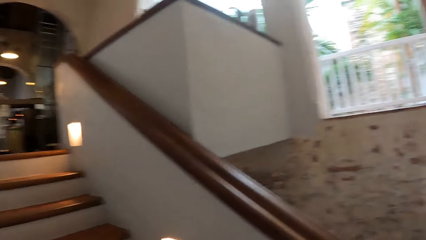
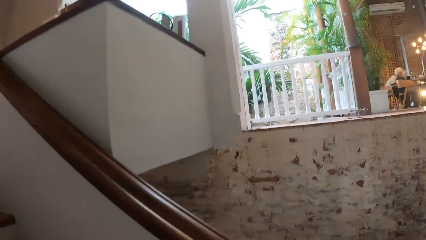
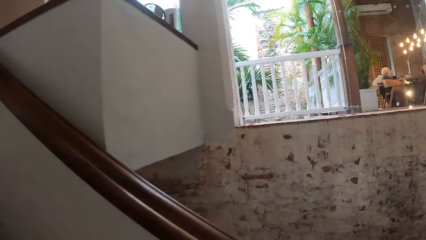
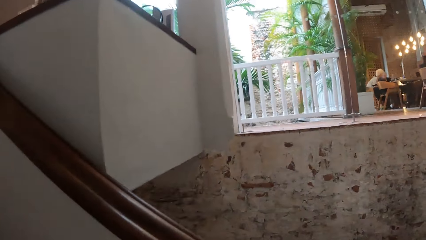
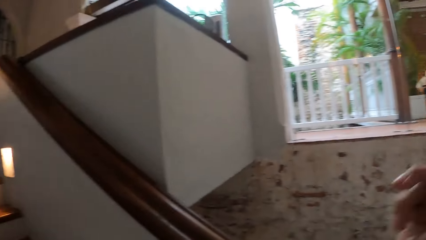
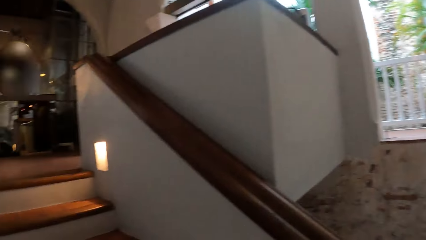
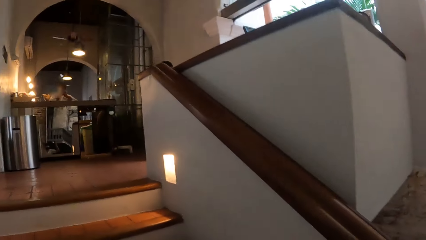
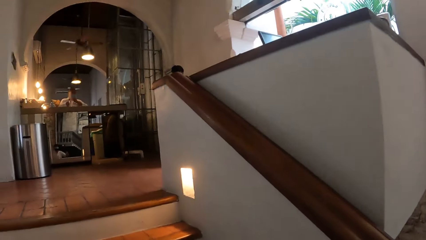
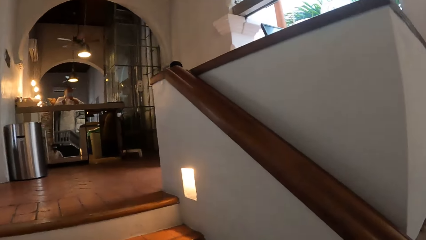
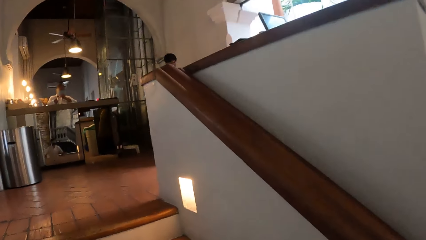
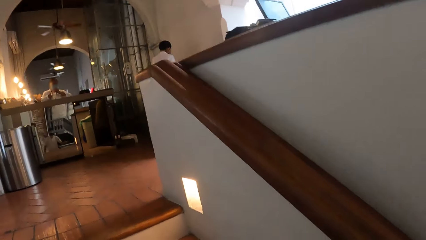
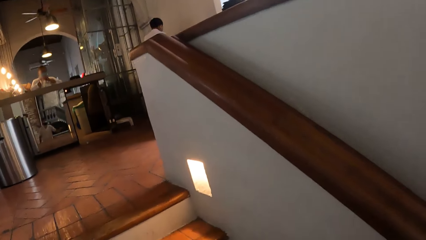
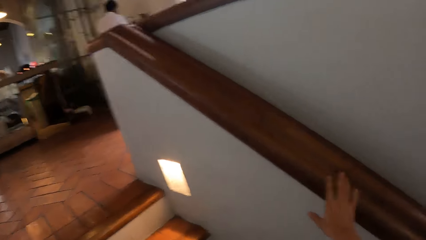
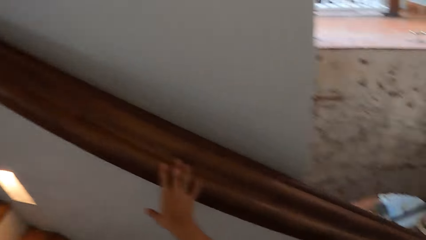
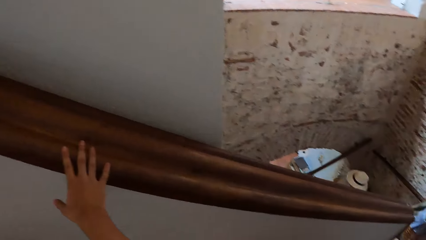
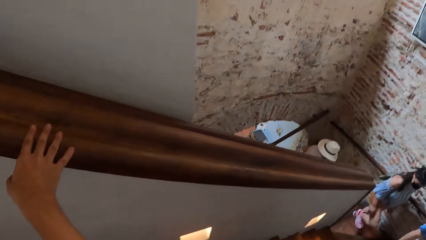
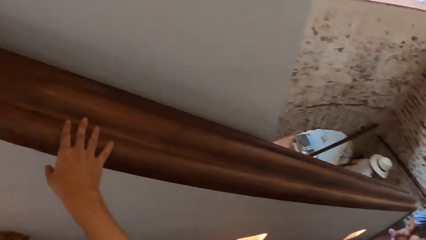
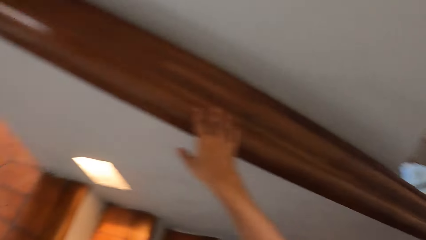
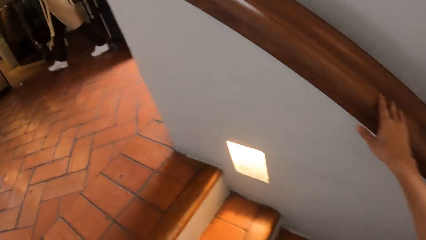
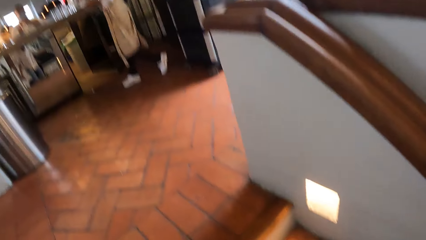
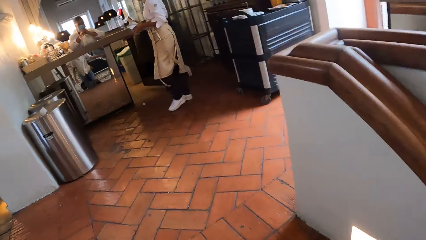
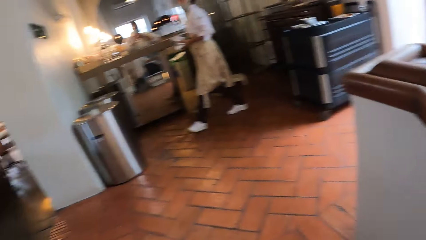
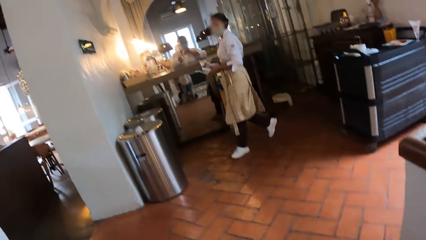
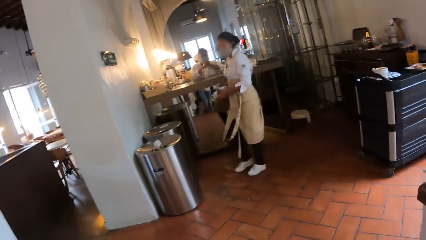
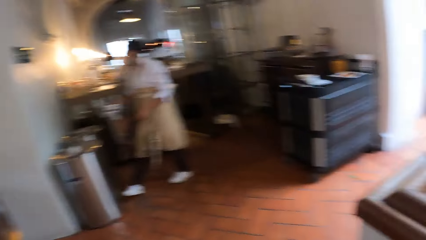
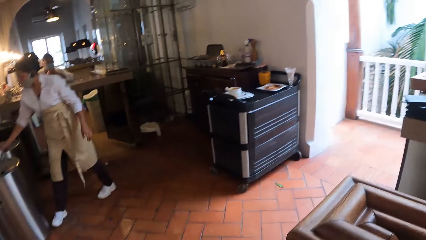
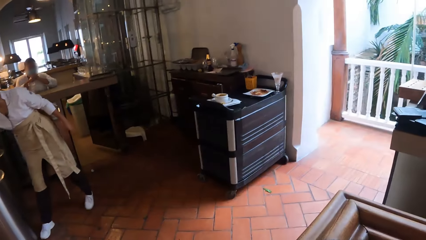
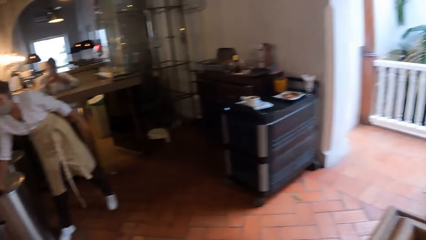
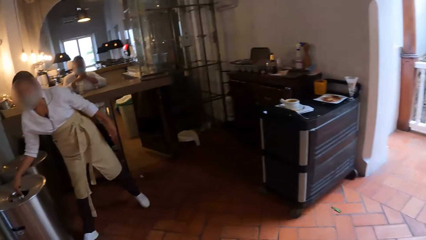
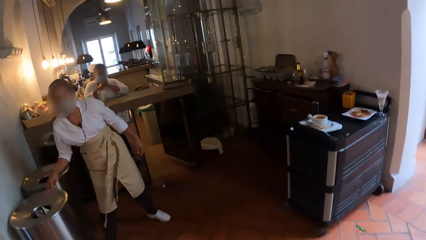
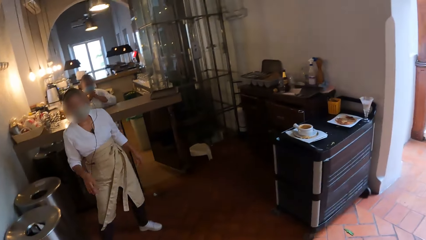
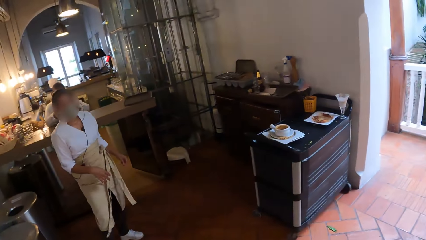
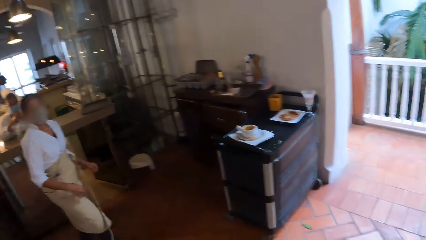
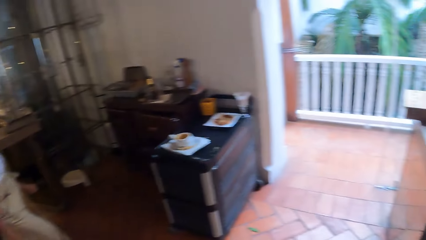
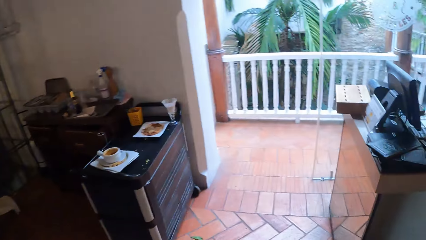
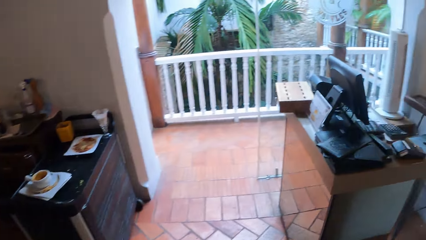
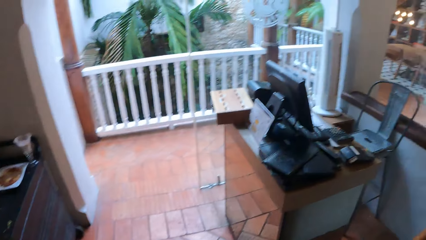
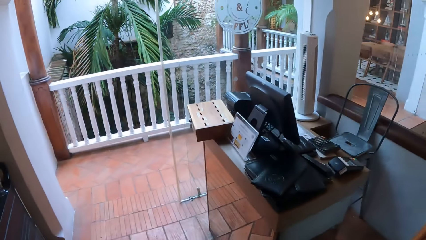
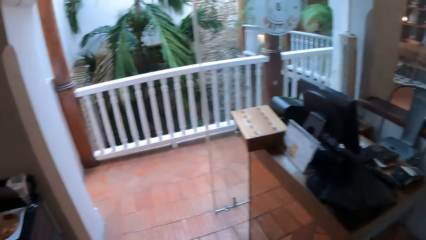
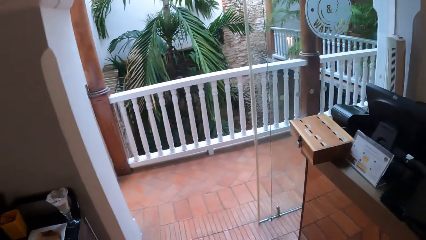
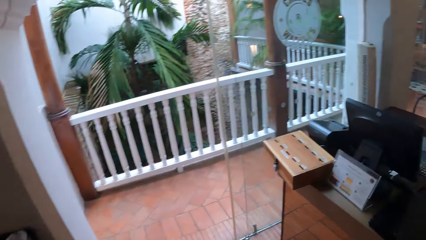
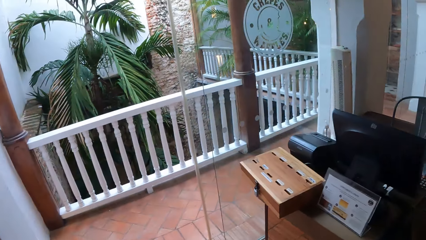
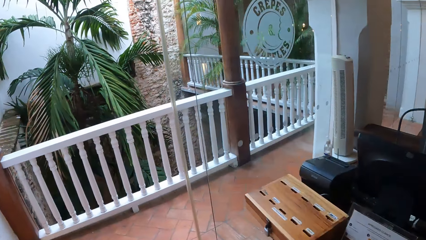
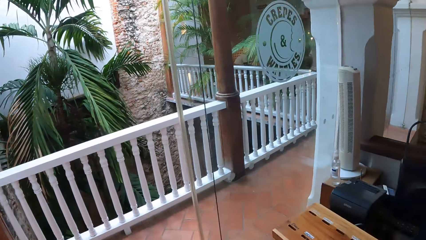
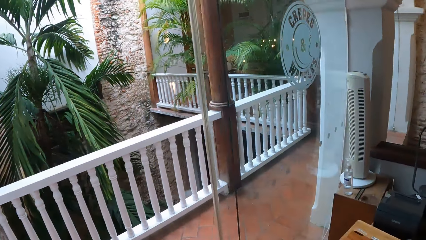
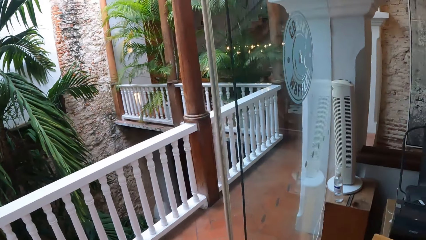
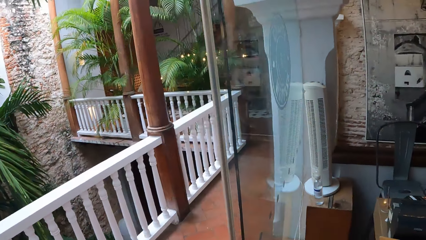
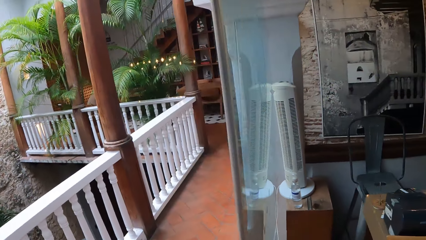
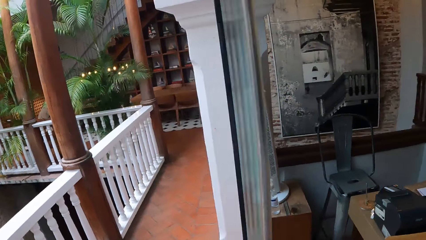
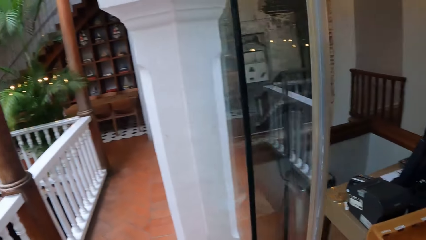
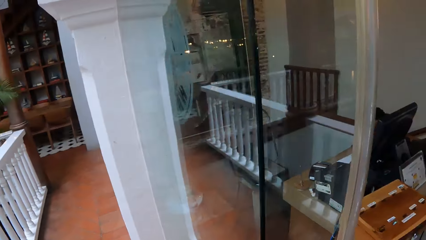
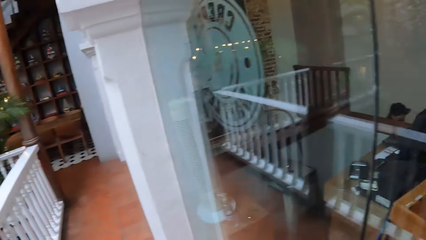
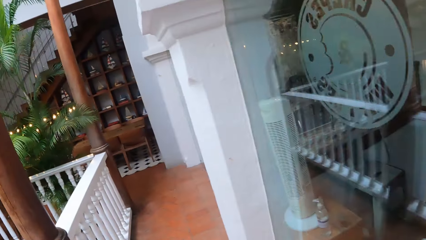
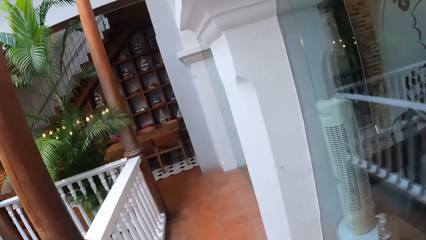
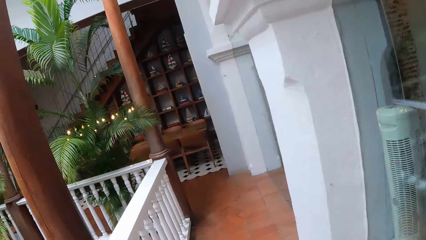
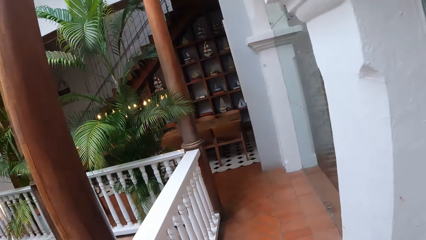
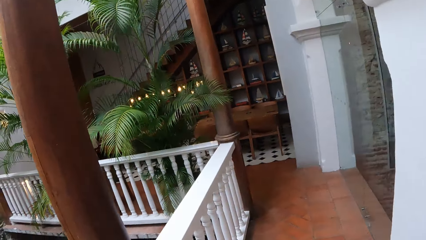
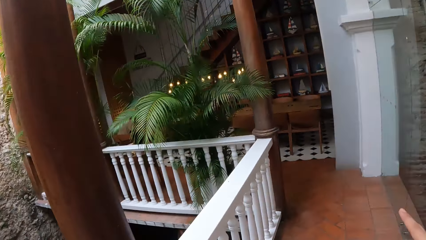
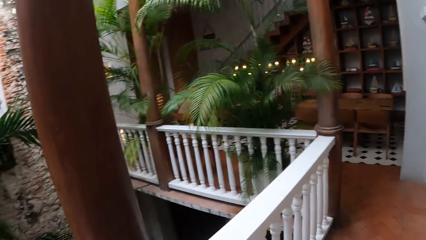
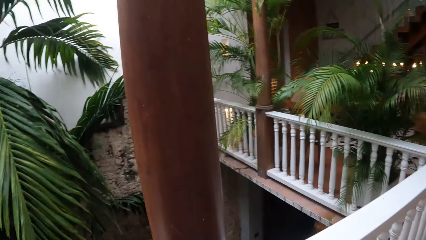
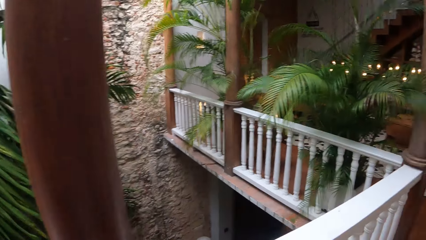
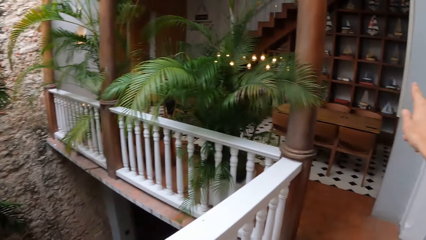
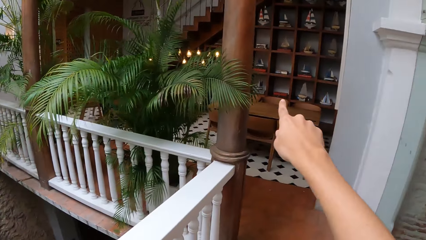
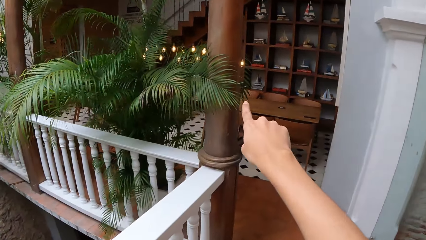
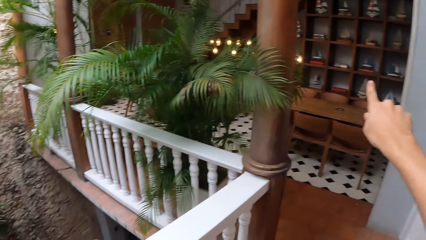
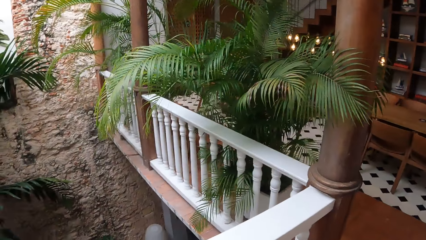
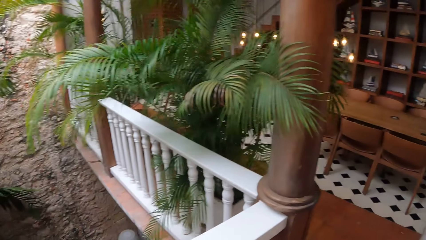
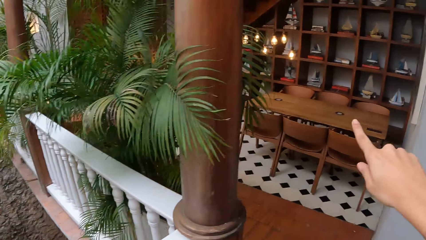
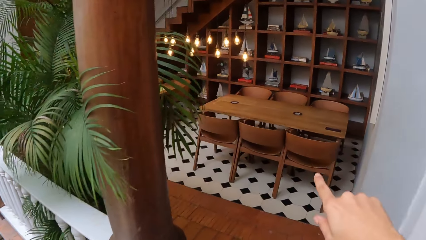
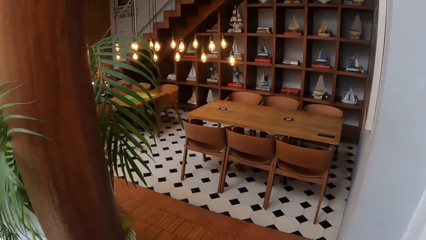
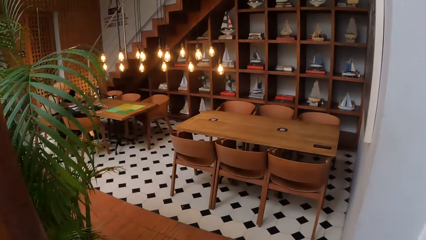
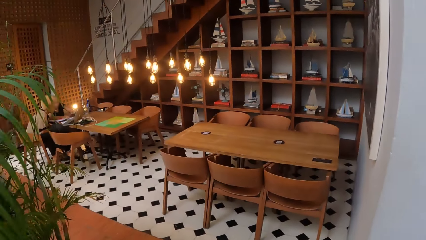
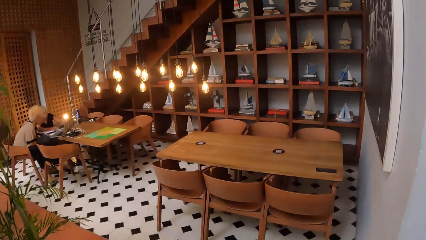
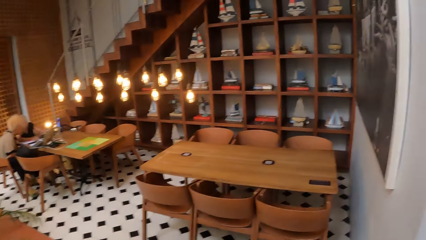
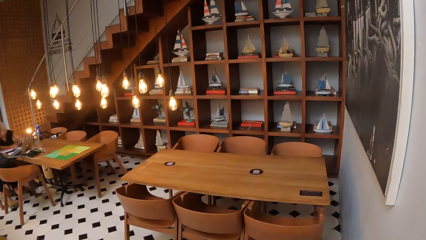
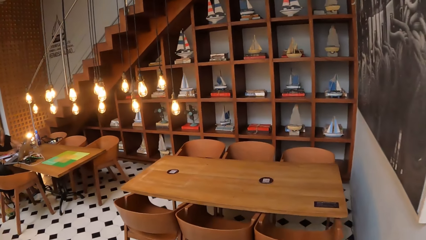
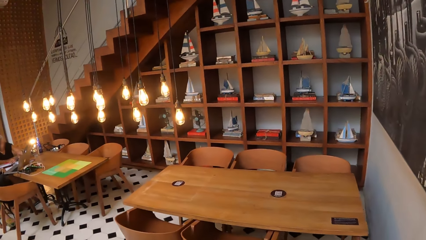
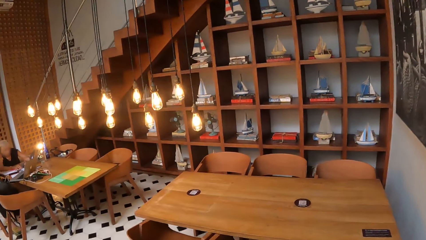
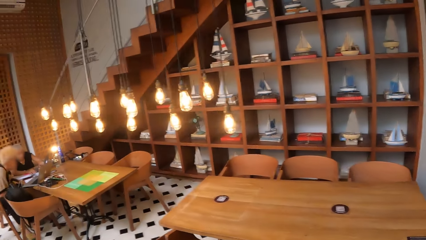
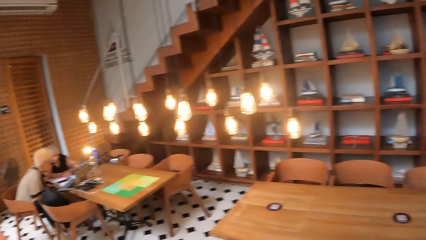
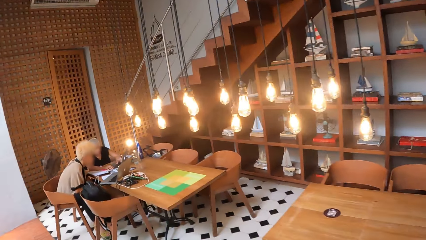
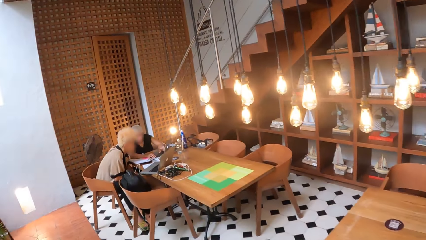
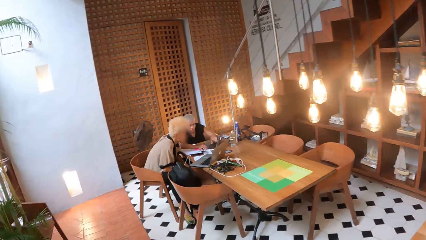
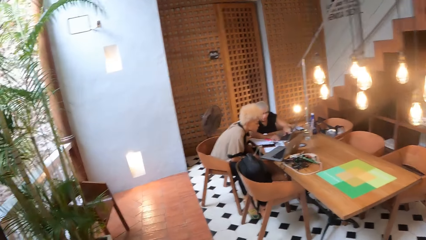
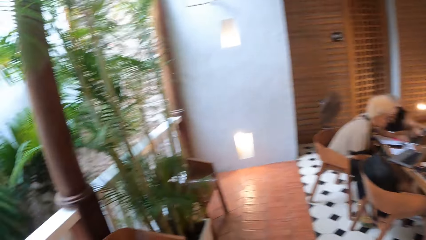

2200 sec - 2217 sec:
The camera wearer looks around. They walk around the room in the restaurant. They point out and look around.
